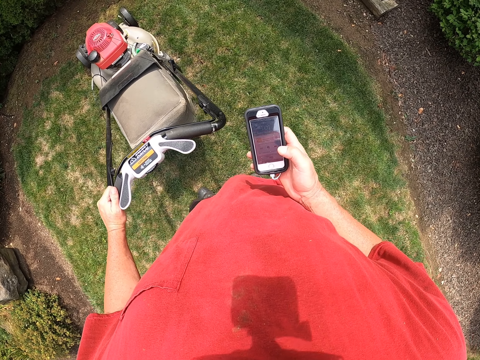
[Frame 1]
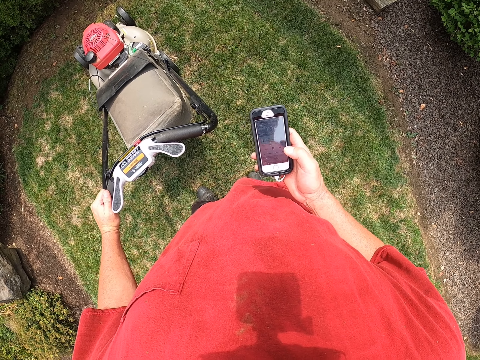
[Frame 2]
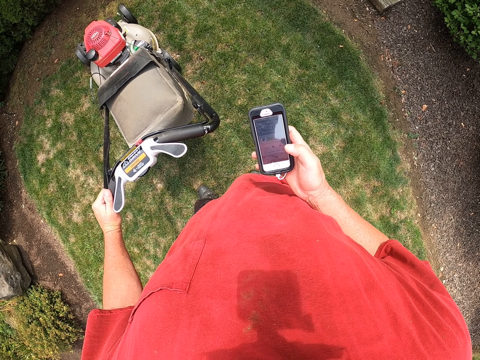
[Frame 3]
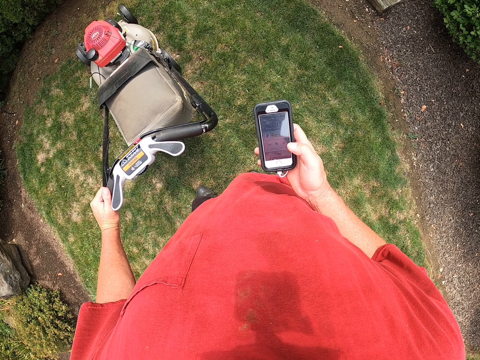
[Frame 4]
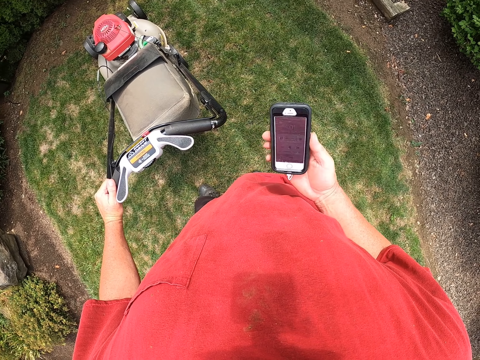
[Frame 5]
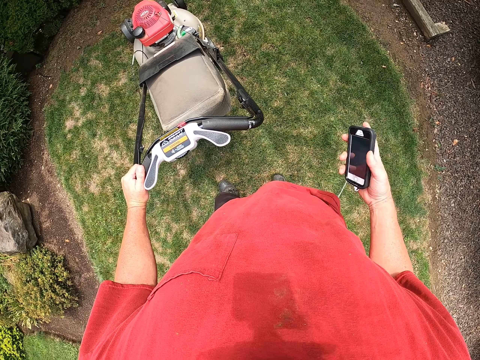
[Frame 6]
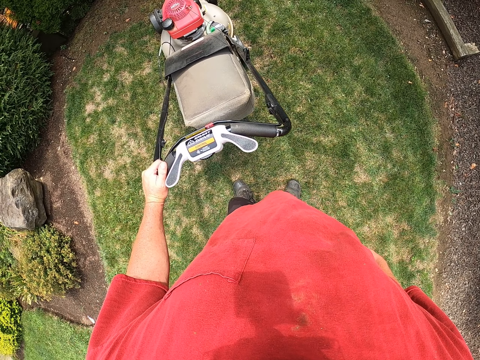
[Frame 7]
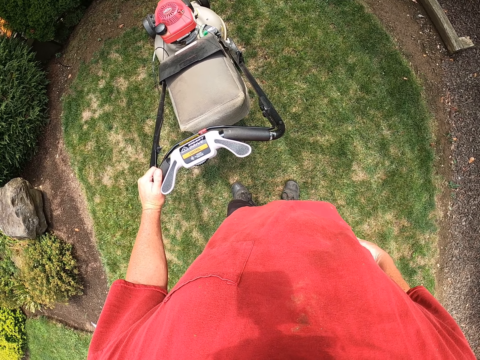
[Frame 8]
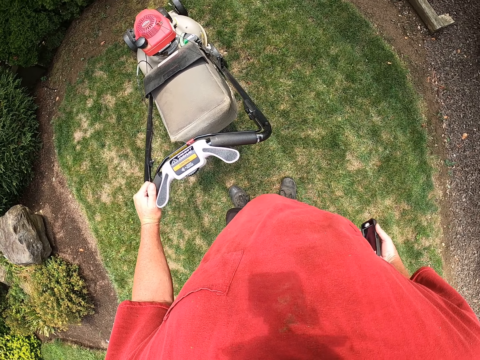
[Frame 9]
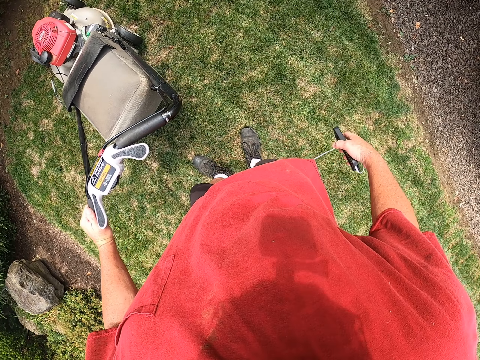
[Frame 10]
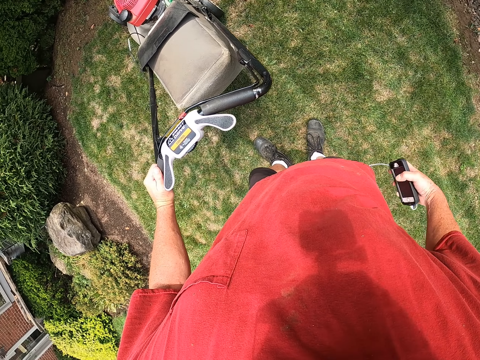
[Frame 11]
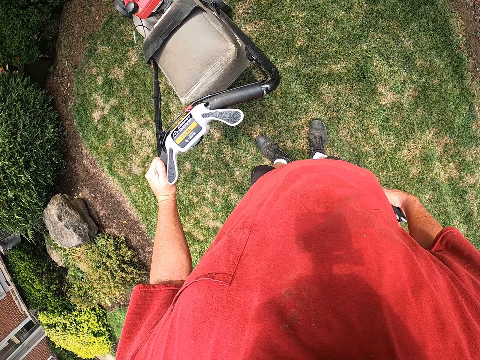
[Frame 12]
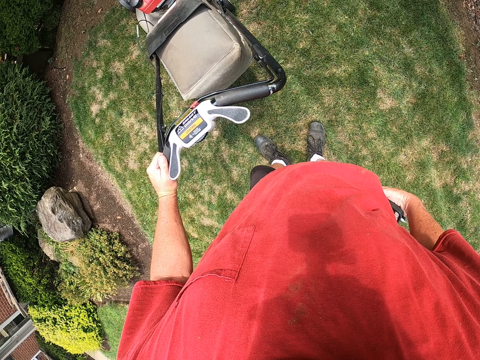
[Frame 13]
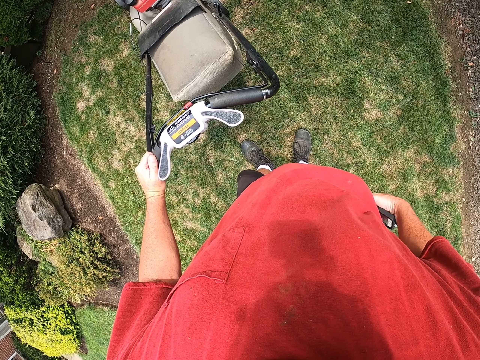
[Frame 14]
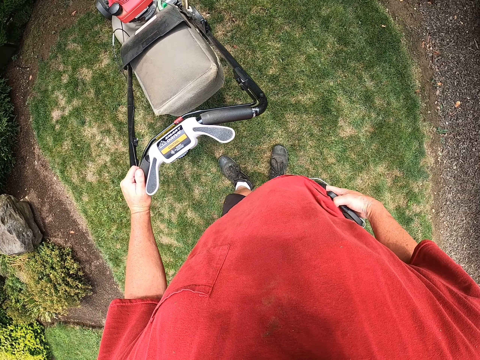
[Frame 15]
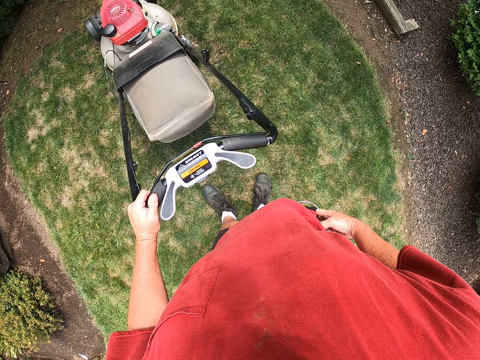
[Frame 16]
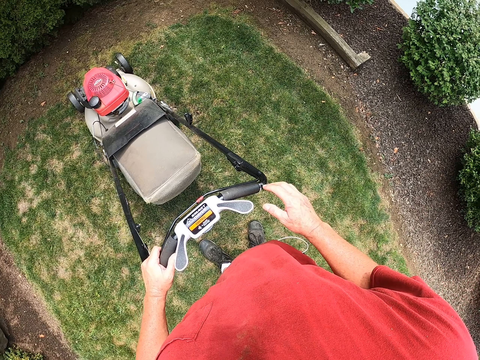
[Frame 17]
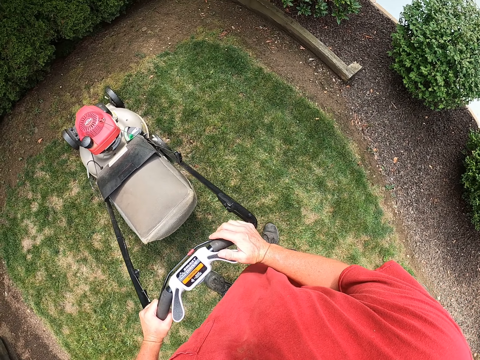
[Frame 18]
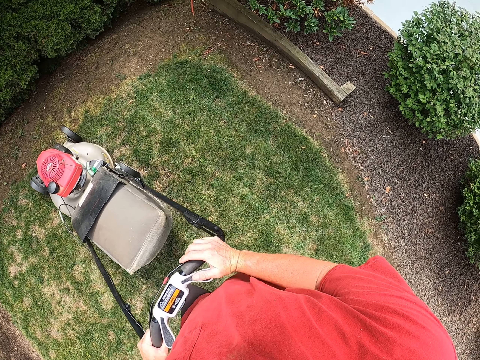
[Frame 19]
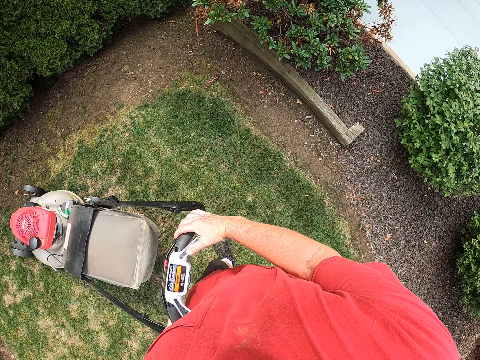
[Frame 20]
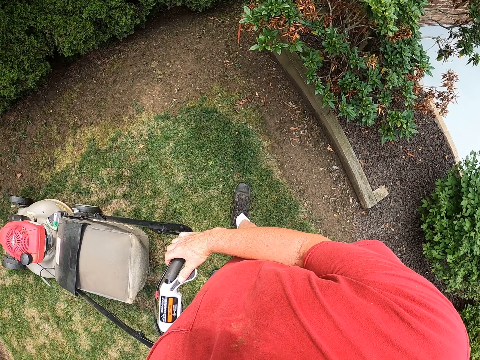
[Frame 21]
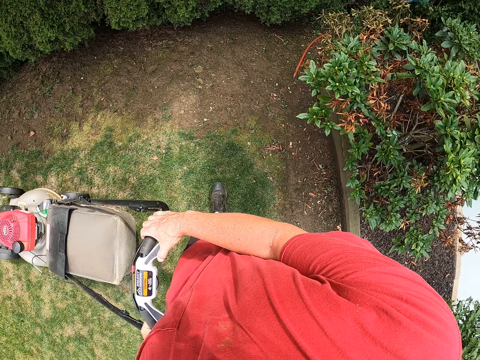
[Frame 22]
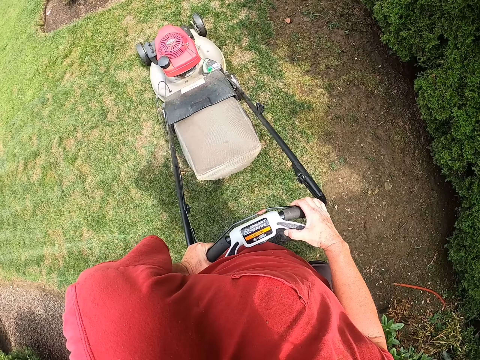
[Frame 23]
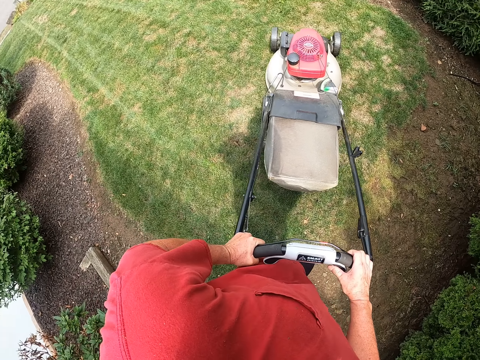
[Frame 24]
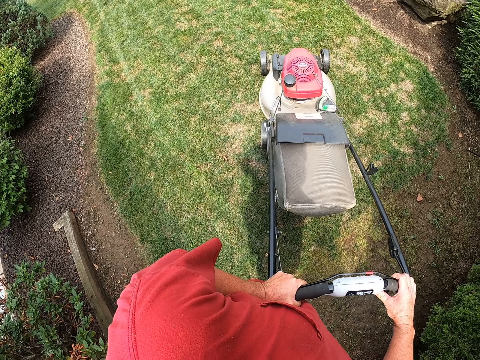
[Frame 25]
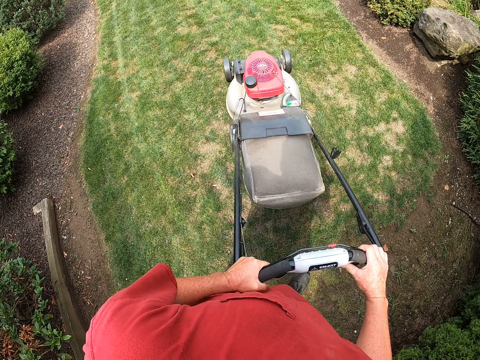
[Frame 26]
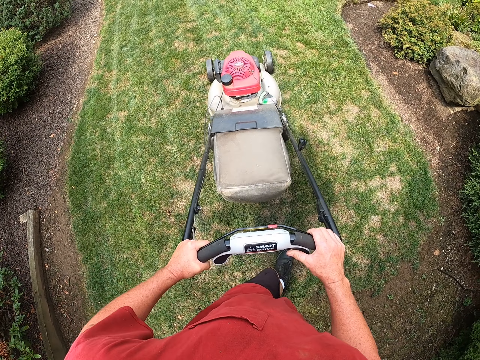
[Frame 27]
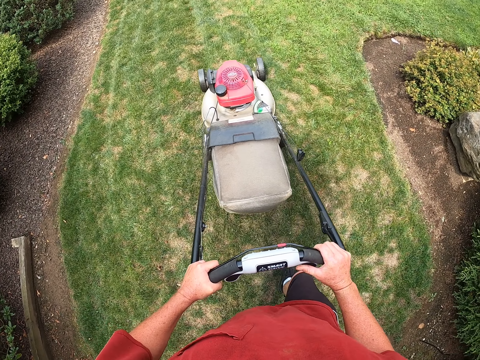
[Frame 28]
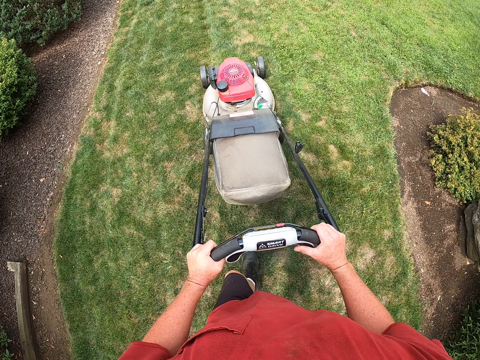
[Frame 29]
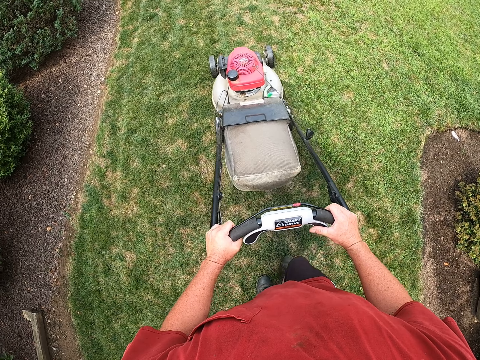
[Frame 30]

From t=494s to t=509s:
The camera wearer puts the phone back in the pocket. They cut the grass with the lawn mower.

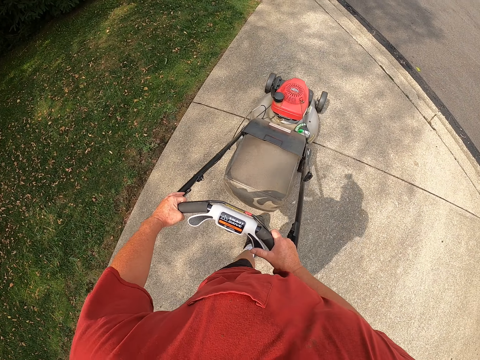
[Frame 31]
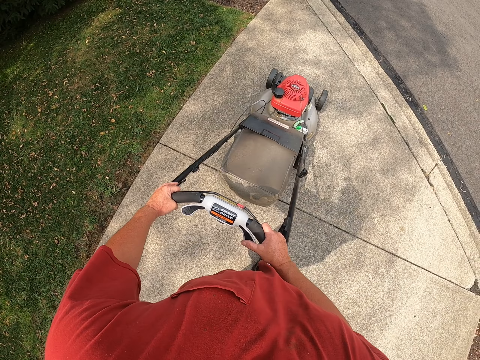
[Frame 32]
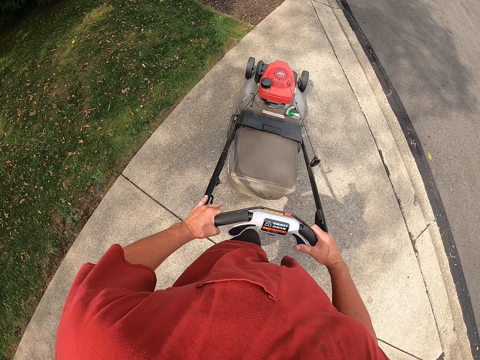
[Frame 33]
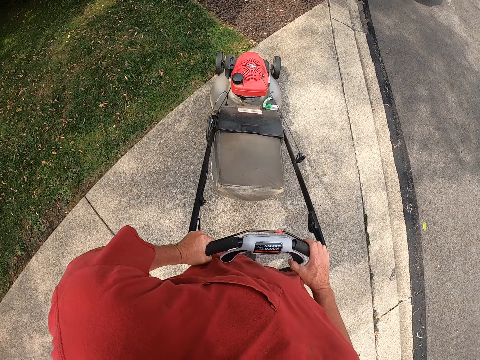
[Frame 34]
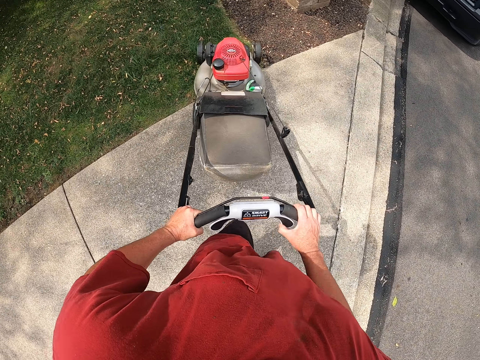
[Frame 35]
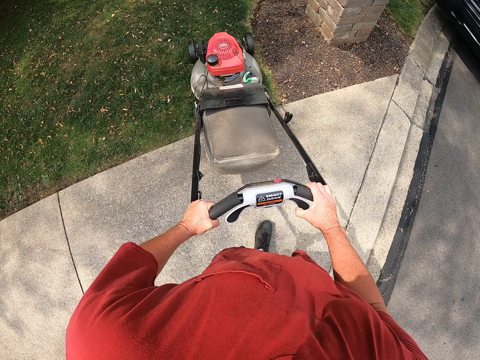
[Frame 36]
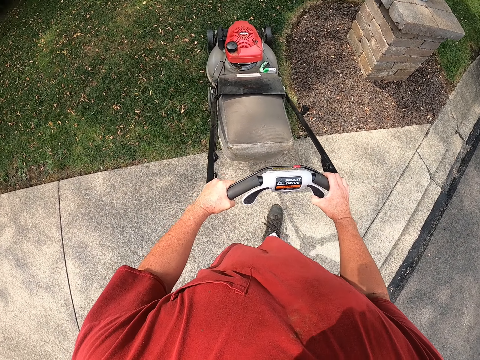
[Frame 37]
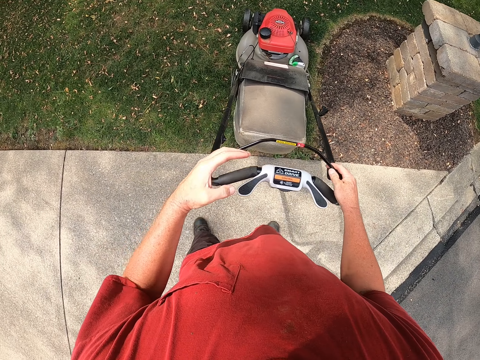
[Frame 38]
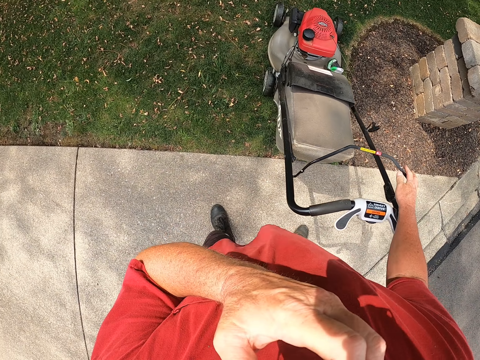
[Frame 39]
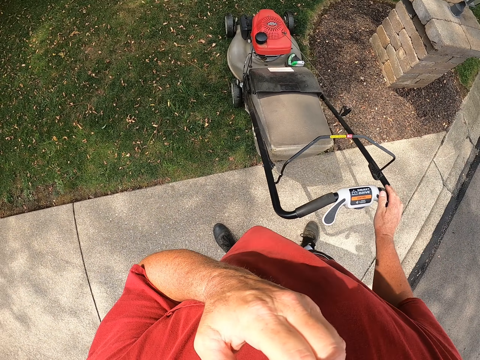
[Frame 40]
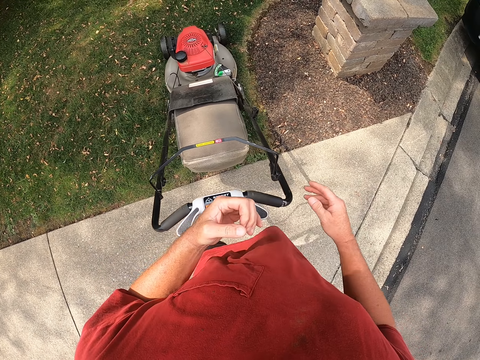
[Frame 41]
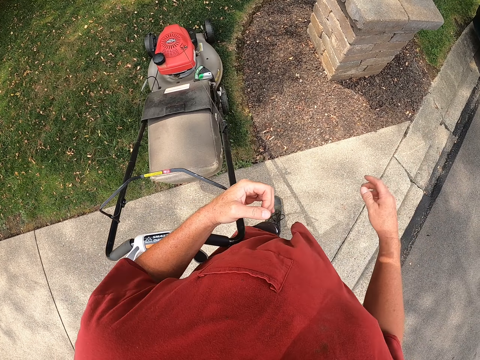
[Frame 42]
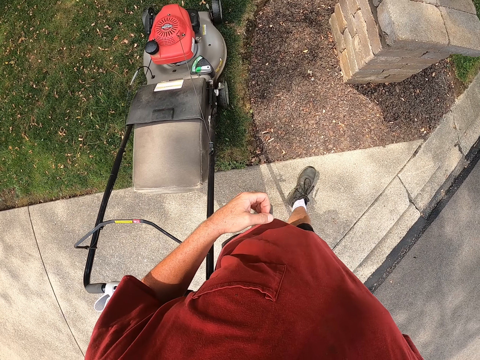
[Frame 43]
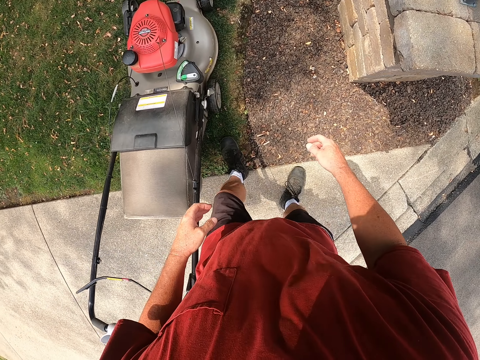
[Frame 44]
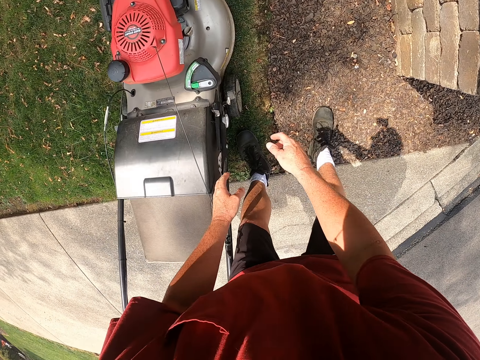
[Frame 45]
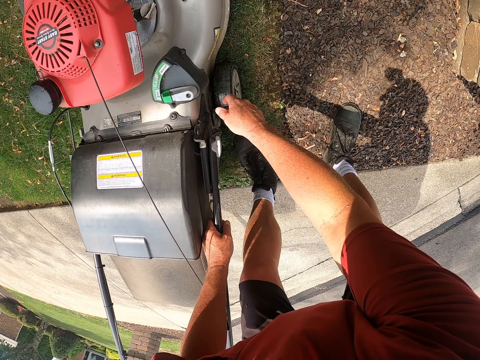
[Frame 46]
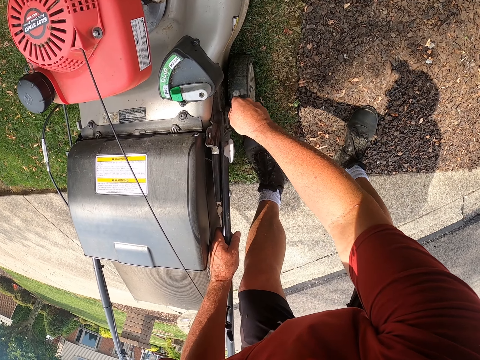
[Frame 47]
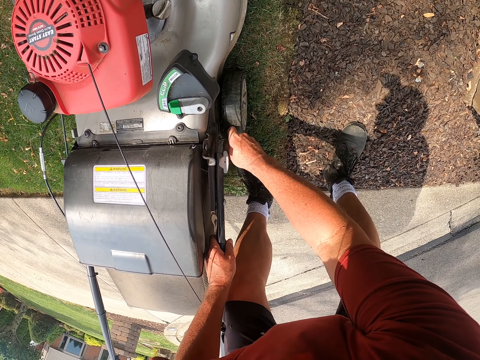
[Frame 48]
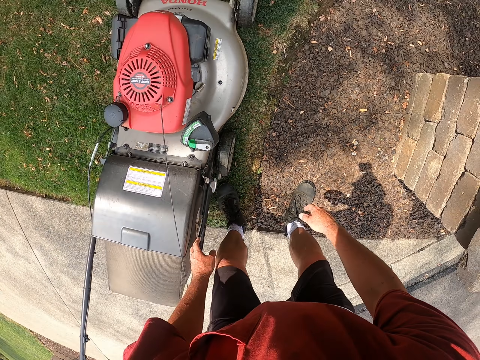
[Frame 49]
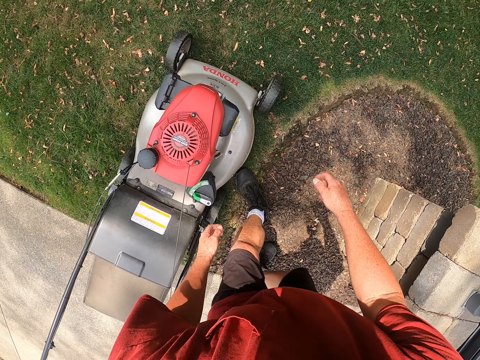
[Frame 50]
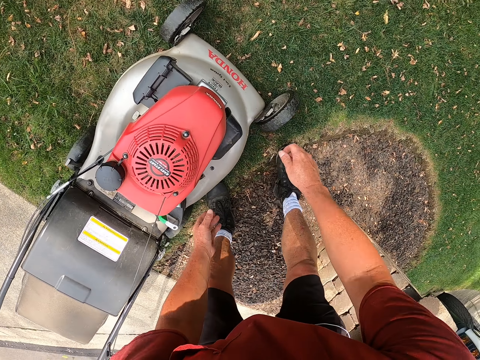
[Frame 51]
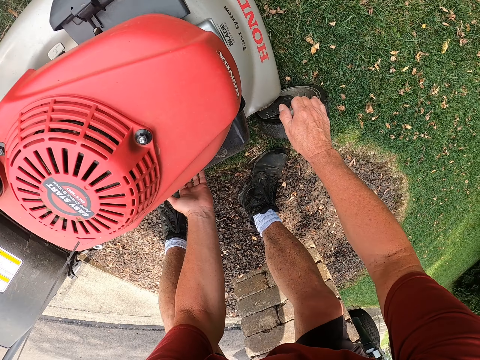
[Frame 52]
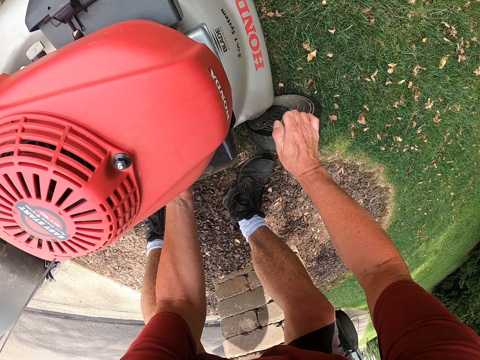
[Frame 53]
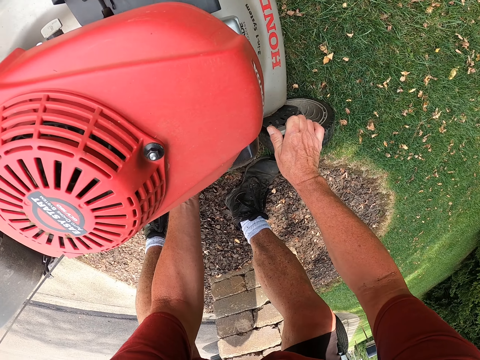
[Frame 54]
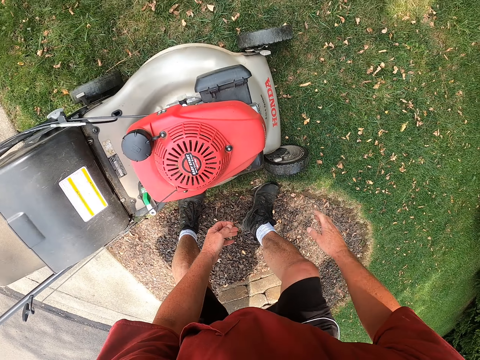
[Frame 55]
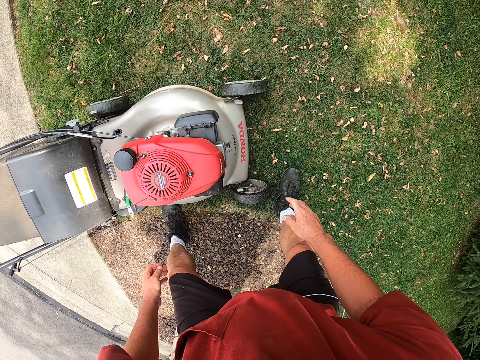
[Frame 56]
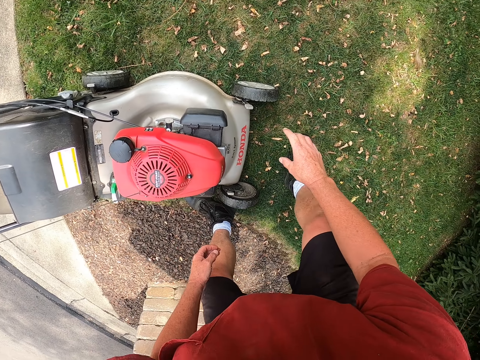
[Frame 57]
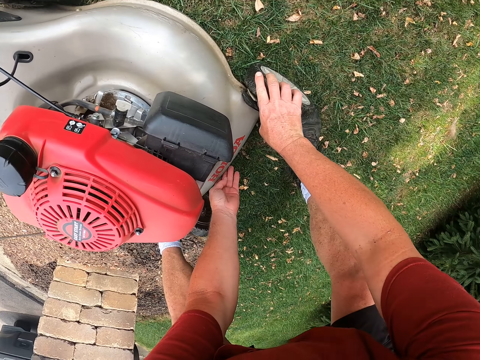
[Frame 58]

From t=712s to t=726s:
The camera wearer mows the grass. They fix the lawn mower. They switch off the lawn mower.
